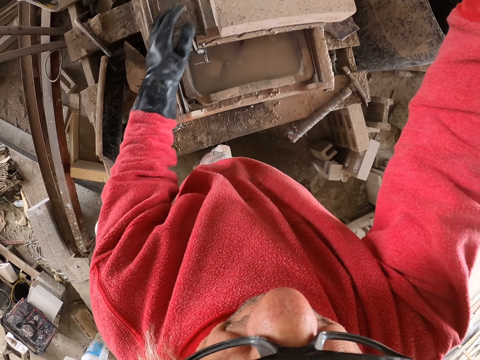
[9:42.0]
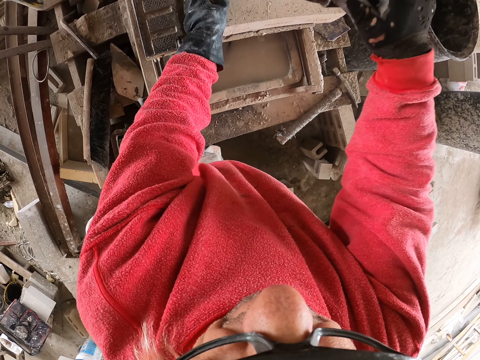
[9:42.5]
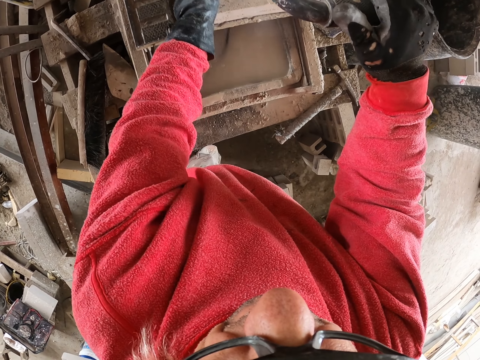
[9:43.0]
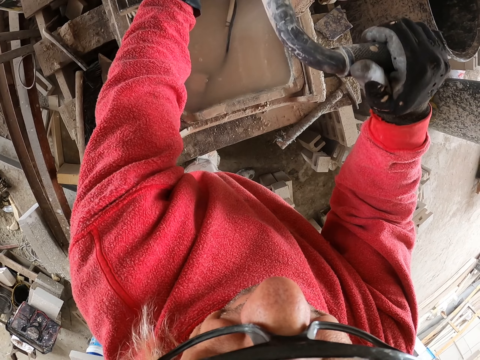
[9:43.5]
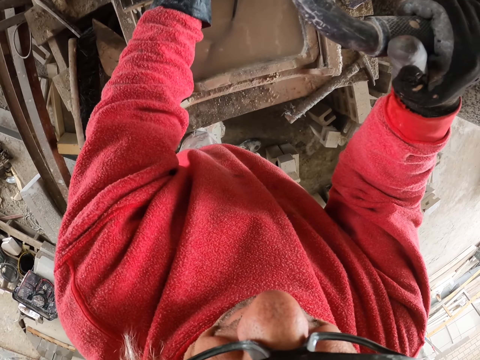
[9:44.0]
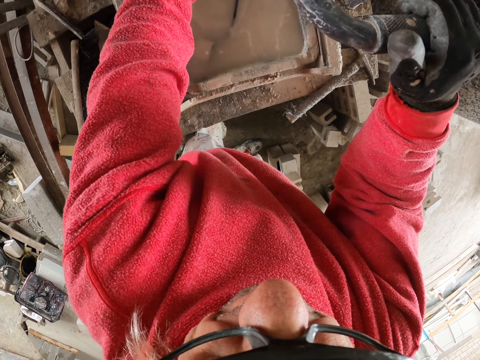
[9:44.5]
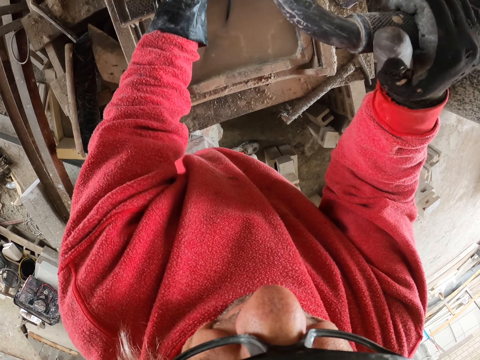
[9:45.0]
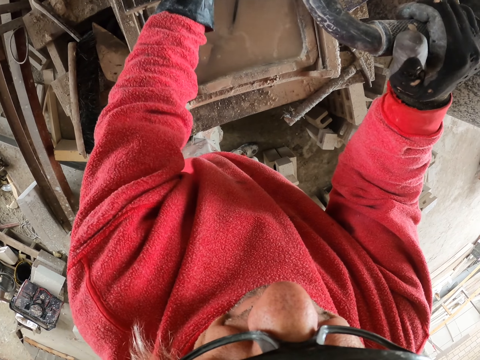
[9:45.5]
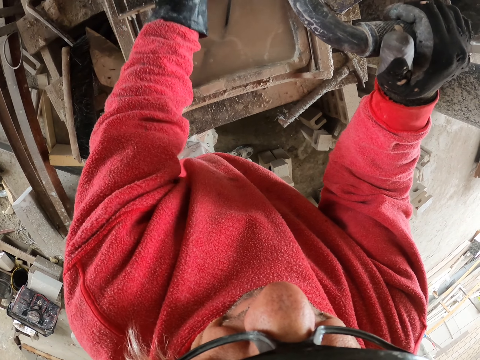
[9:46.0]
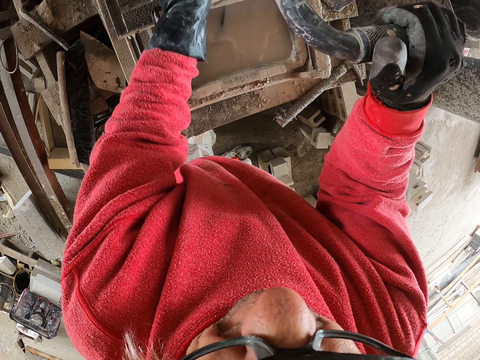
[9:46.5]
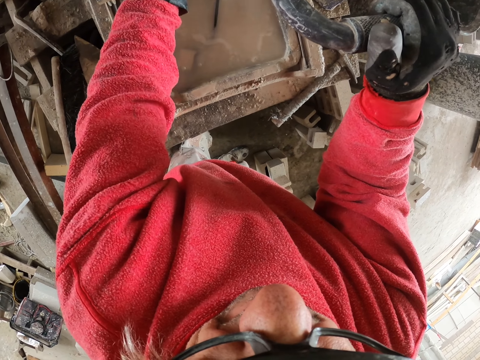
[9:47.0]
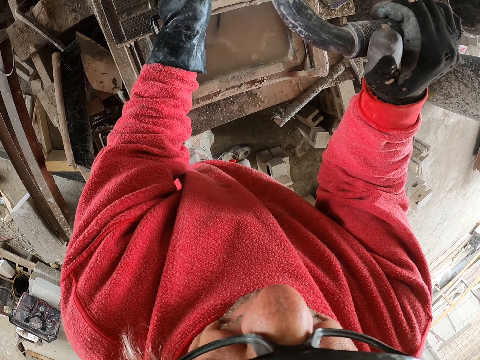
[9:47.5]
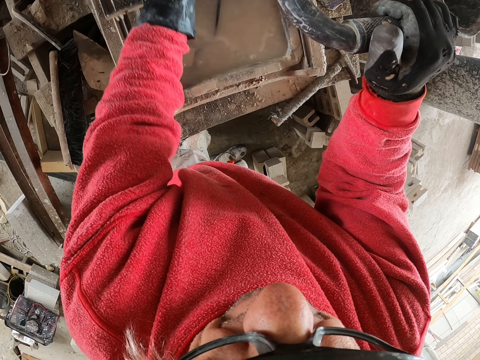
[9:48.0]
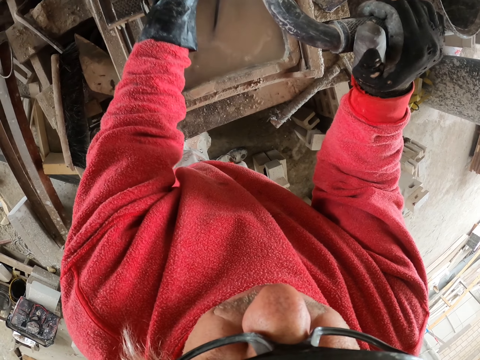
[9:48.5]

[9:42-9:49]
The camera wearer moves the concrete brick on the brick cutter. They cut something.

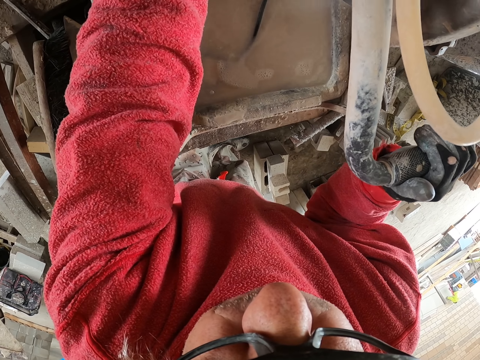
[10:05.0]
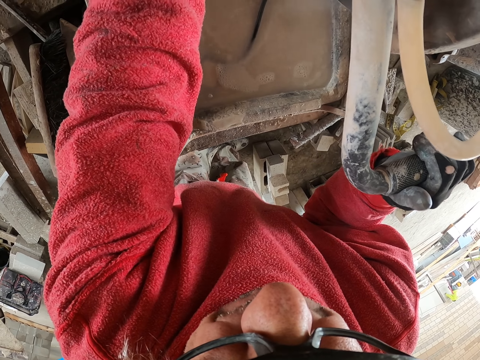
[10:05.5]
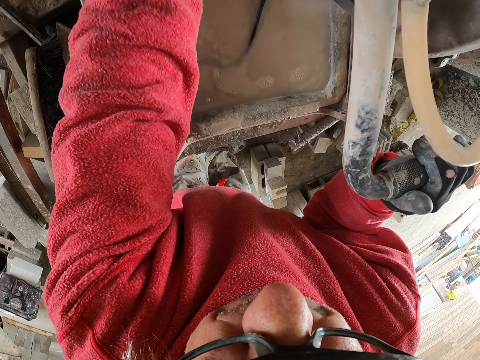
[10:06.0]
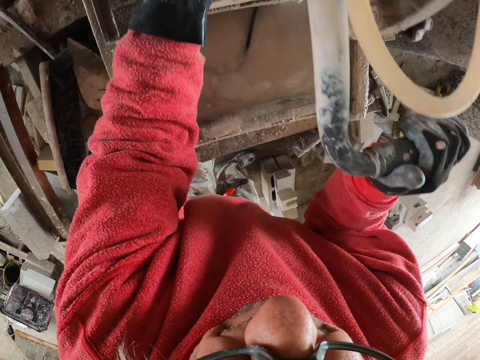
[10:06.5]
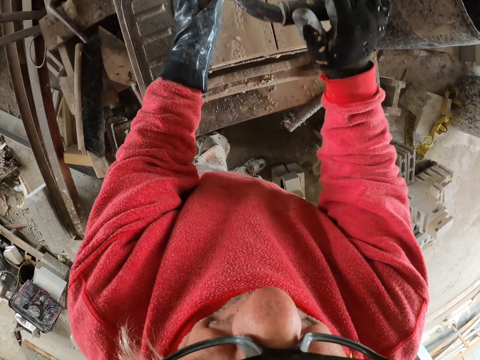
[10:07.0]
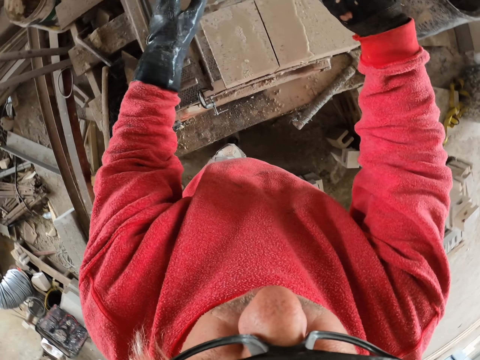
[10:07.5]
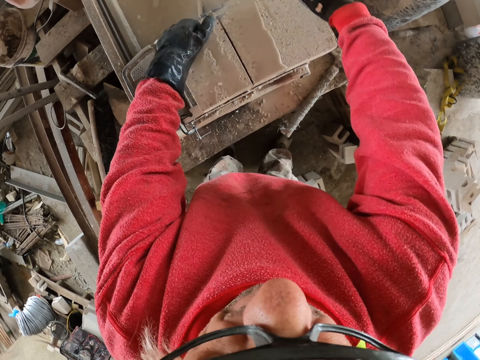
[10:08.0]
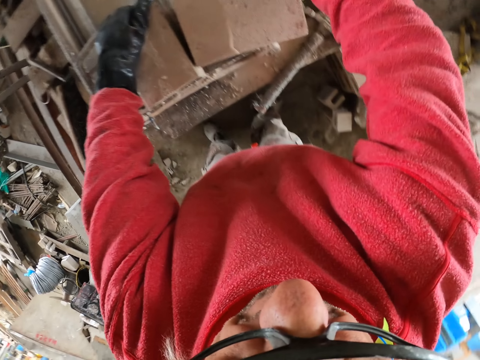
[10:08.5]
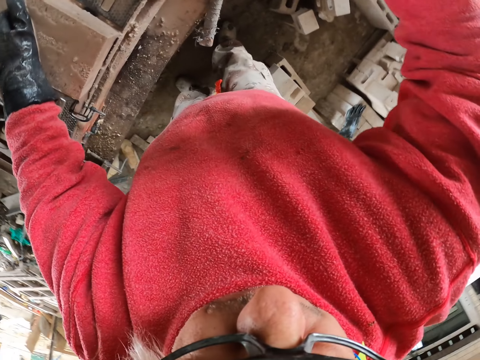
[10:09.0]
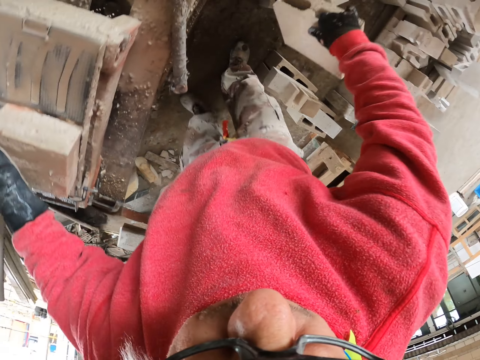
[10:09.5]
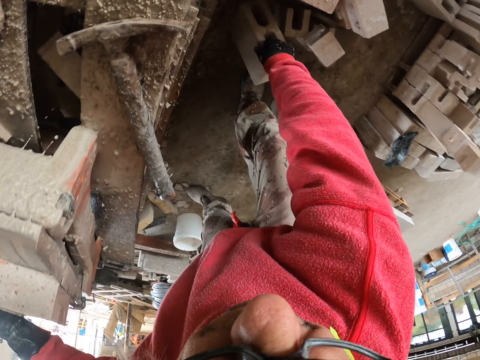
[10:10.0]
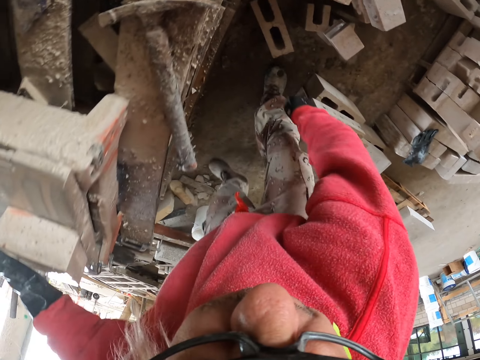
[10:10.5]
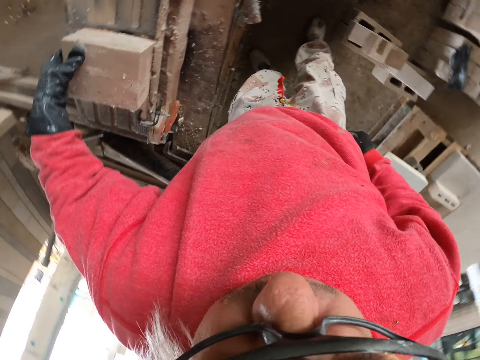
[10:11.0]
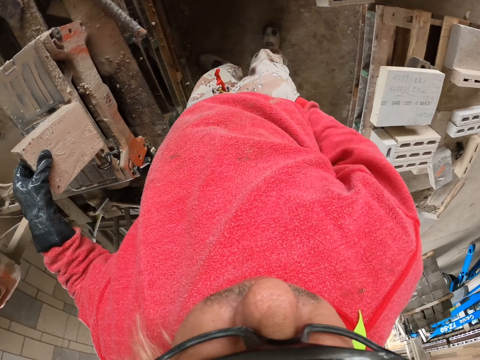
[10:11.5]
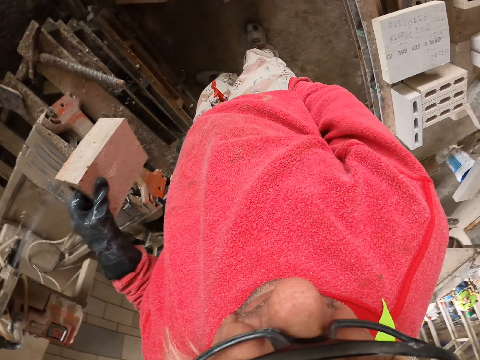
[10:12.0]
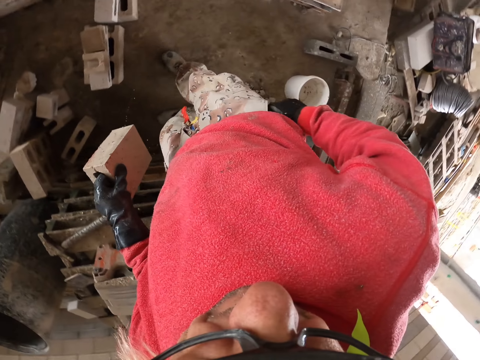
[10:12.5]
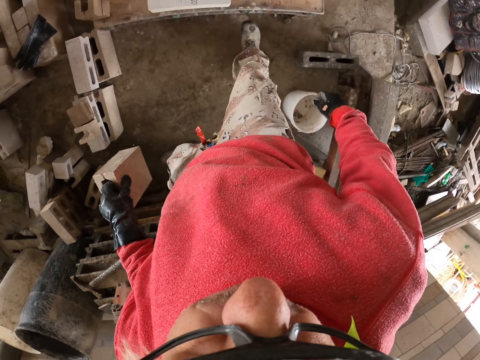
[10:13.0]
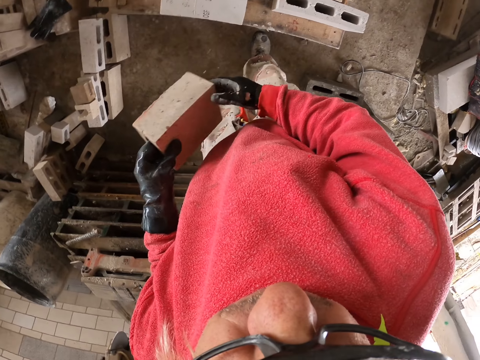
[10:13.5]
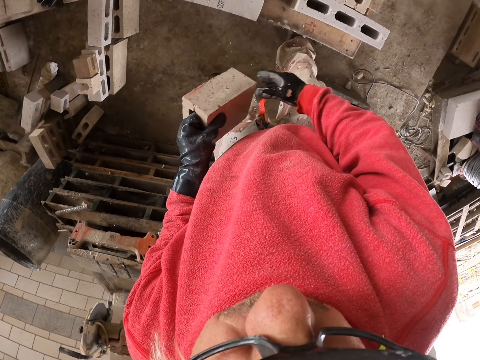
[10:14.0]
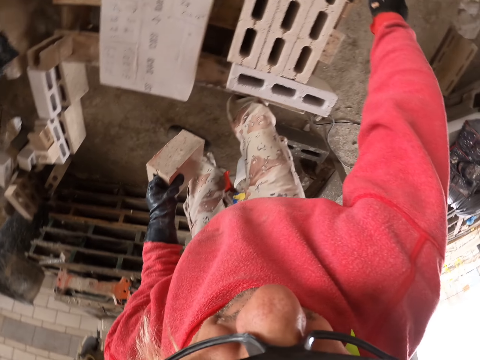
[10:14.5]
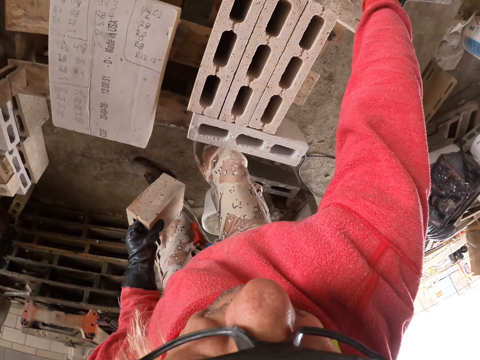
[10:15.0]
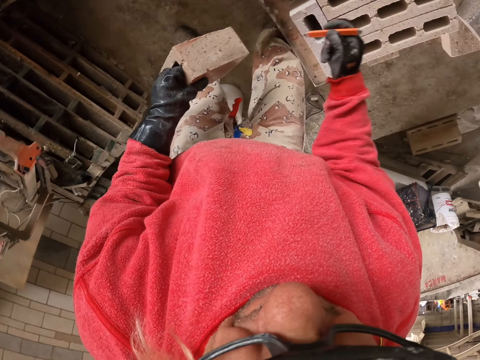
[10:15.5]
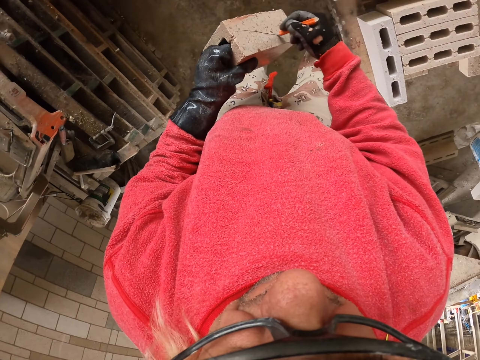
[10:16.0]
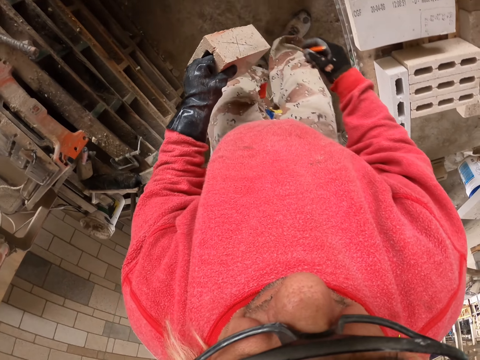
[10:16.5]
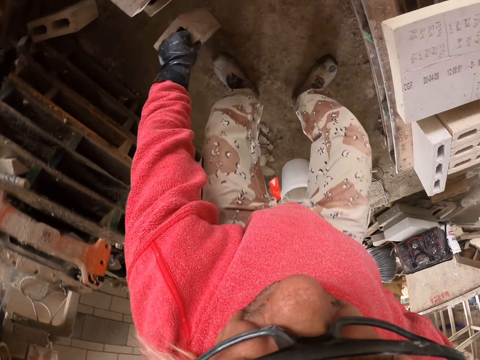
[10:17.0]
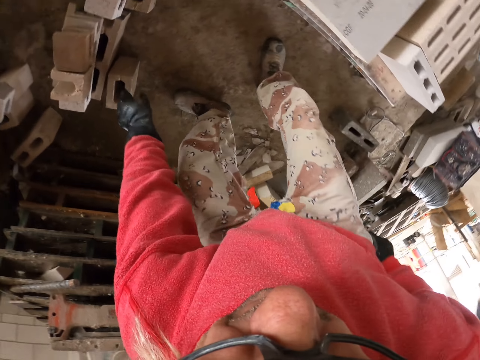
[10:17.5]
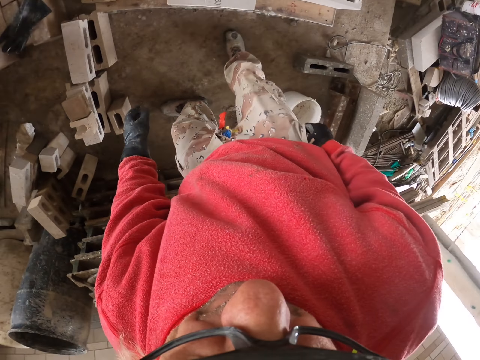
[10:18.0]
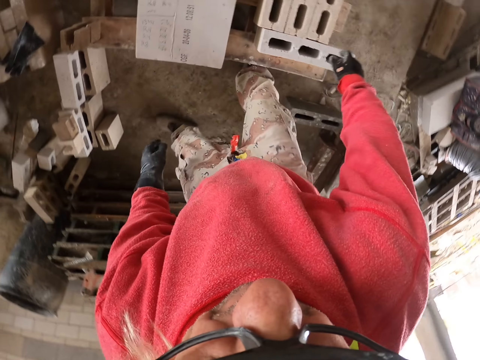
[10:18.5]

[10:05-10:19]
The camera wearer leaves something. They hold something with both hands. They pick up a piece of concrete brick. They put the concrete brick down on the floor. They pick up the concrete brick. They put the right hand in the pocket. They pick up a pencil. They mark on the concrete brick. They put the concrete brick down on the floor.

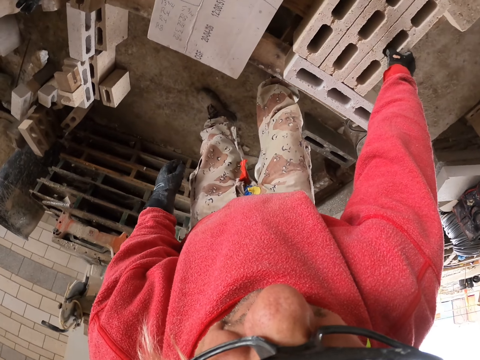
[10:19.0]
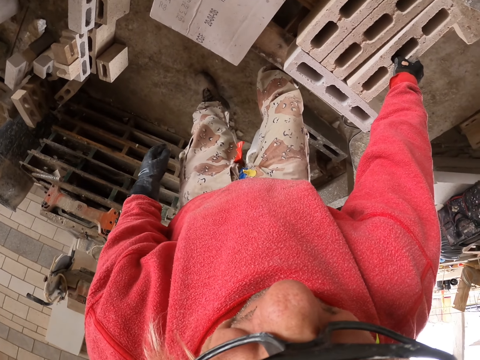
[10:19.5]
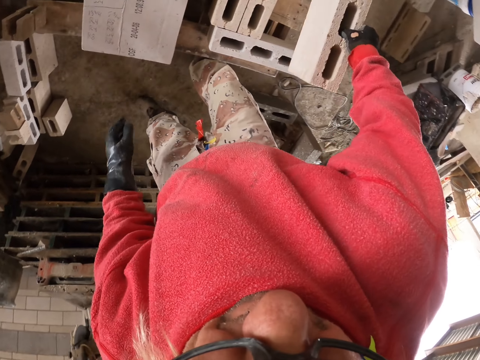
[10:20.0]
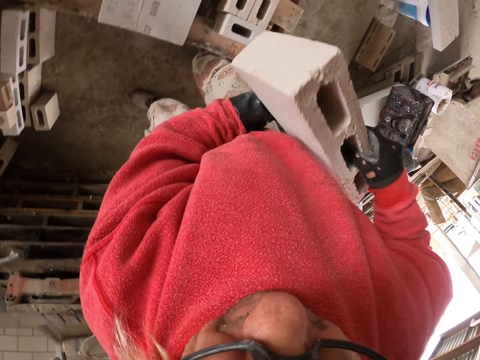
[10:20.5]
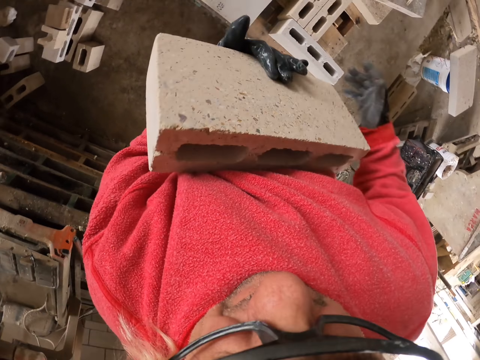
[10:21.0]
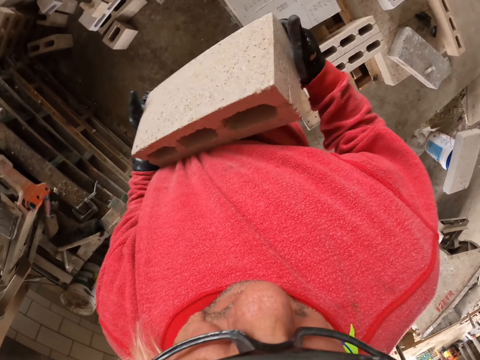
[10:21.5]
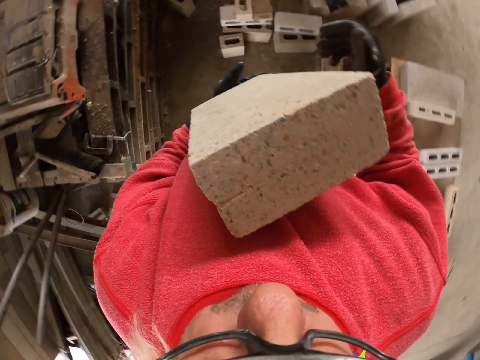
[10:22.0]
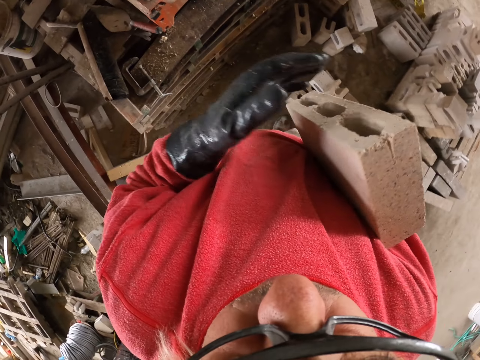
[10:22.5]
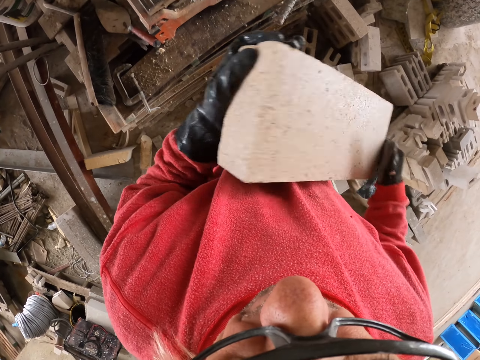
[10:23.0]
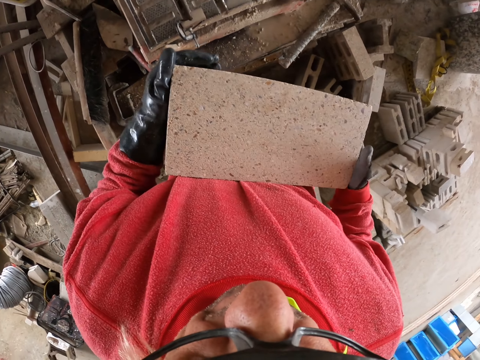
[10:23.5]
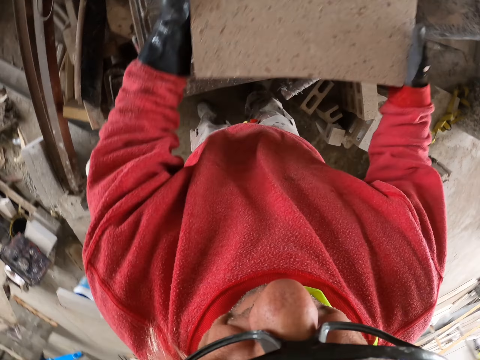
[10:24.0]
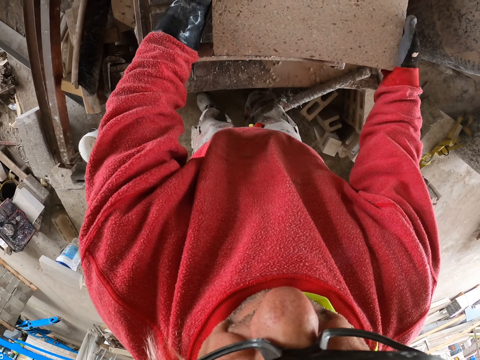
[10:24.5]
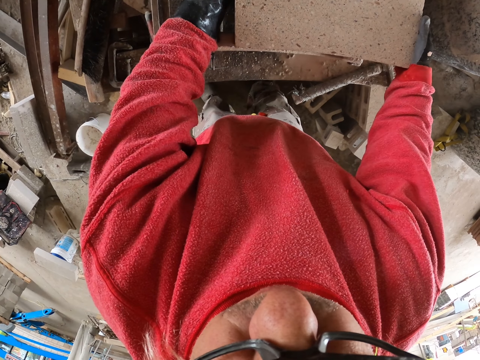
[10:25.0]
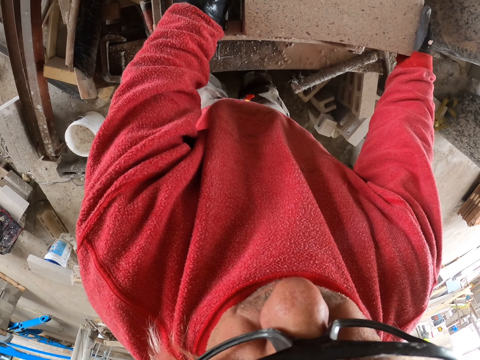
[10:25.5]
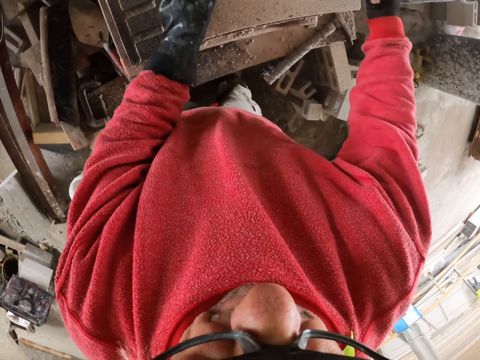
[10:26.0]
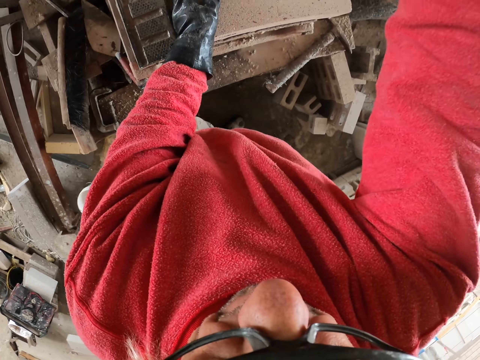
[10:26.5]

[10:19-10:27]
The camera wearer lifts the concrete brick from the floor. They turn something with the hands. They carry the concrete brick. They place the concrete brick on the brick cutter.
